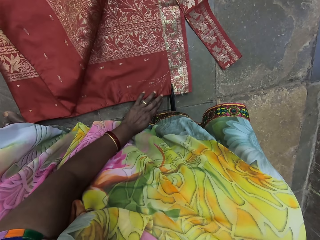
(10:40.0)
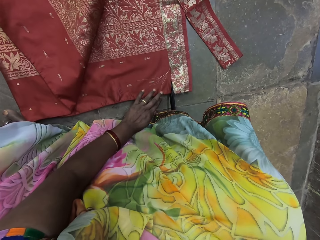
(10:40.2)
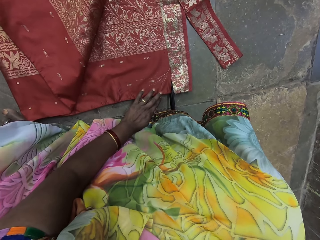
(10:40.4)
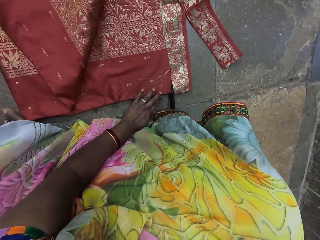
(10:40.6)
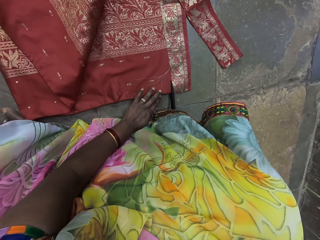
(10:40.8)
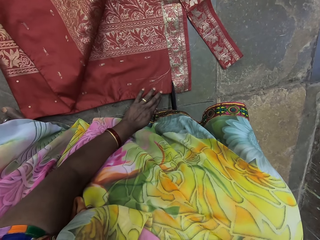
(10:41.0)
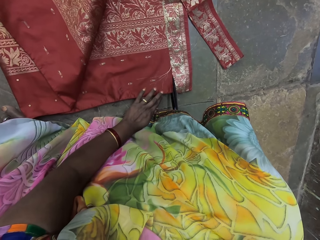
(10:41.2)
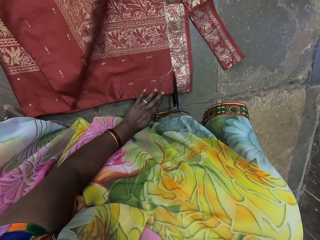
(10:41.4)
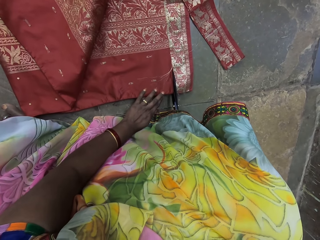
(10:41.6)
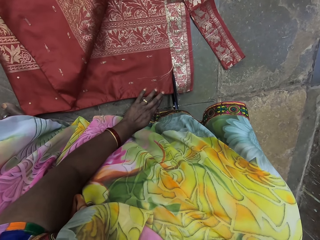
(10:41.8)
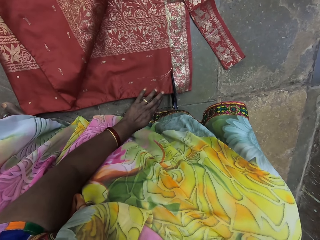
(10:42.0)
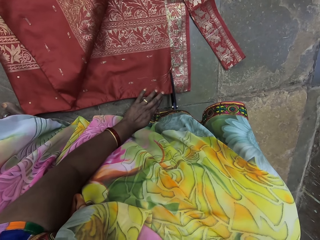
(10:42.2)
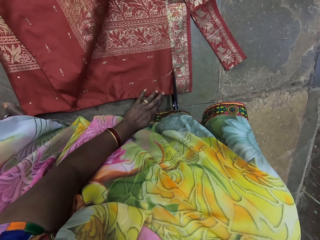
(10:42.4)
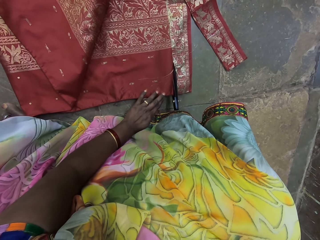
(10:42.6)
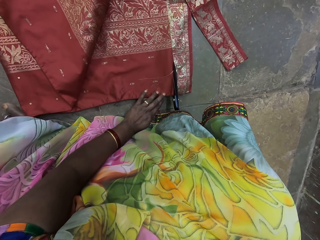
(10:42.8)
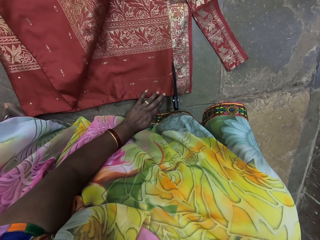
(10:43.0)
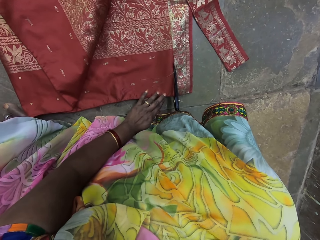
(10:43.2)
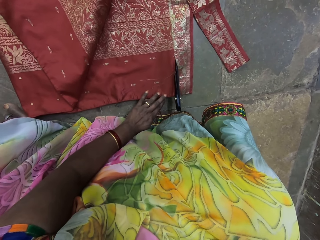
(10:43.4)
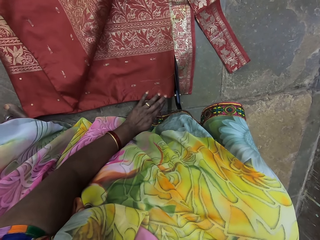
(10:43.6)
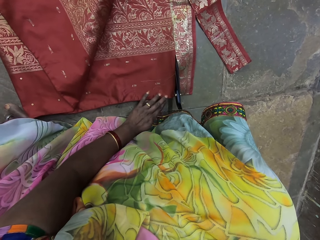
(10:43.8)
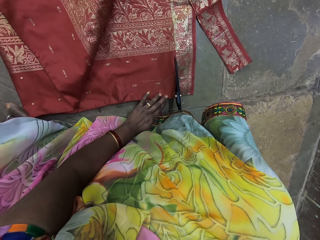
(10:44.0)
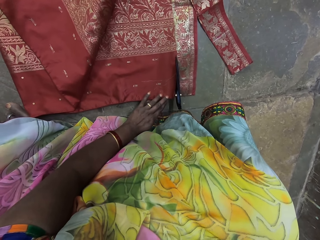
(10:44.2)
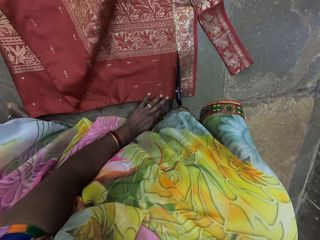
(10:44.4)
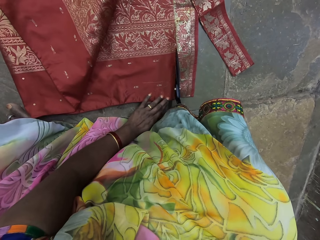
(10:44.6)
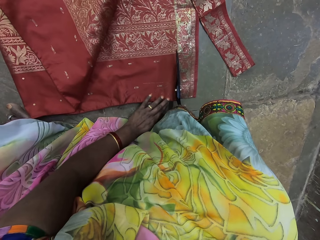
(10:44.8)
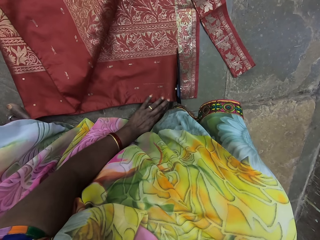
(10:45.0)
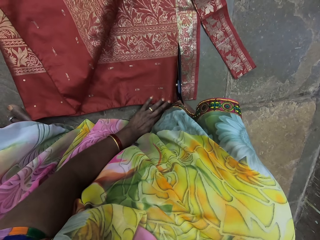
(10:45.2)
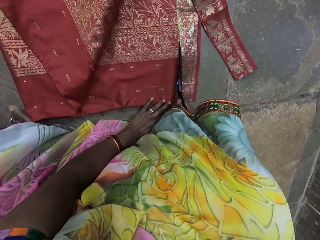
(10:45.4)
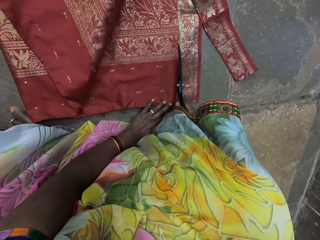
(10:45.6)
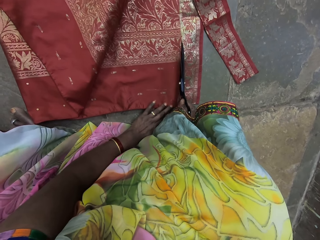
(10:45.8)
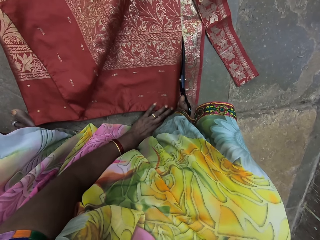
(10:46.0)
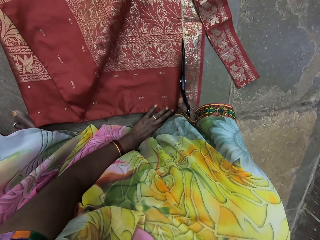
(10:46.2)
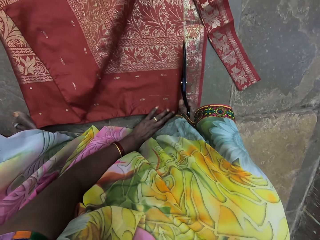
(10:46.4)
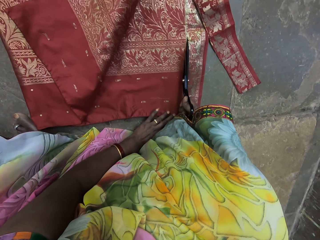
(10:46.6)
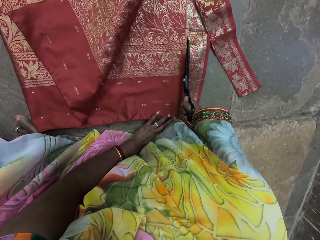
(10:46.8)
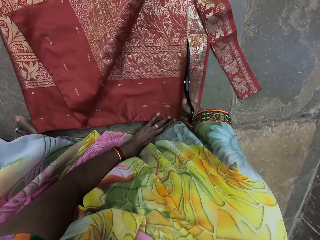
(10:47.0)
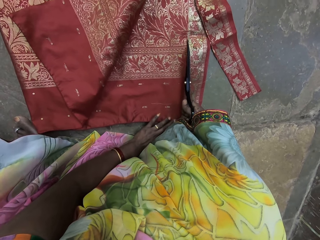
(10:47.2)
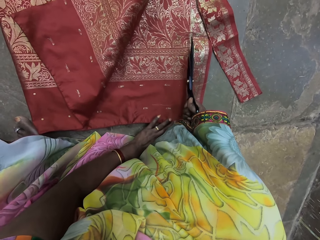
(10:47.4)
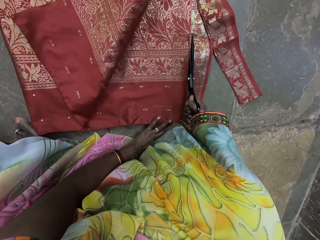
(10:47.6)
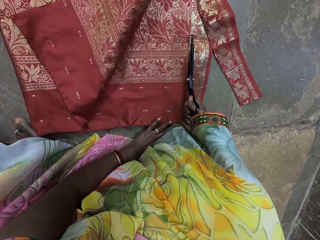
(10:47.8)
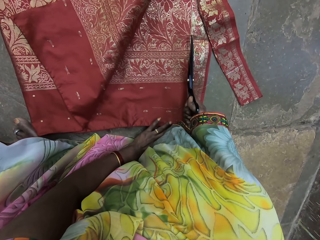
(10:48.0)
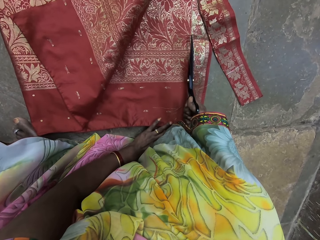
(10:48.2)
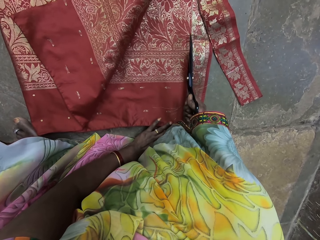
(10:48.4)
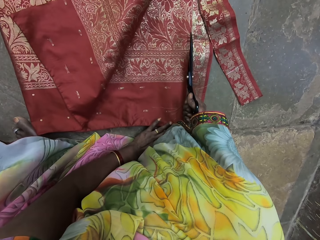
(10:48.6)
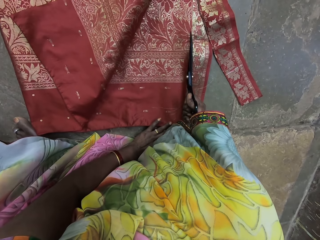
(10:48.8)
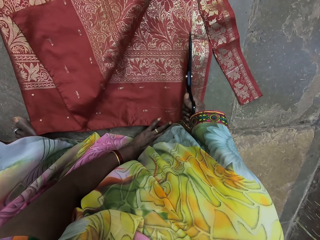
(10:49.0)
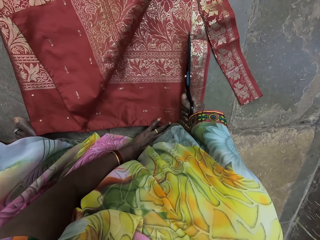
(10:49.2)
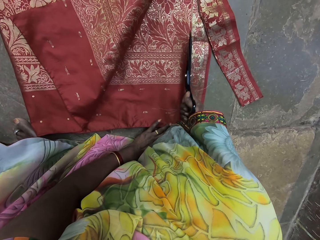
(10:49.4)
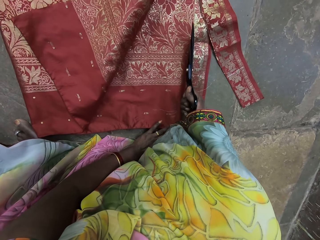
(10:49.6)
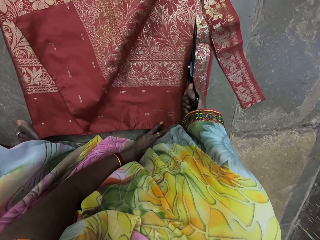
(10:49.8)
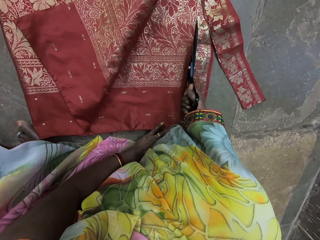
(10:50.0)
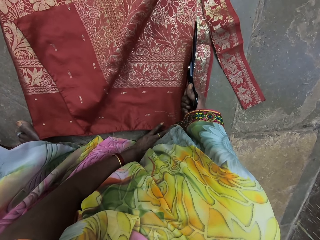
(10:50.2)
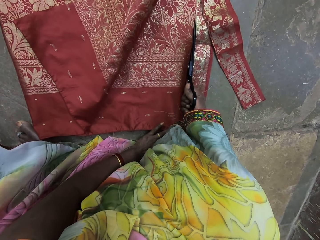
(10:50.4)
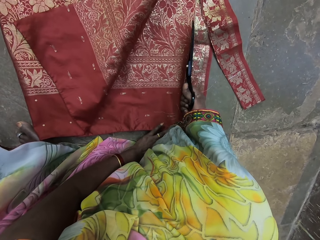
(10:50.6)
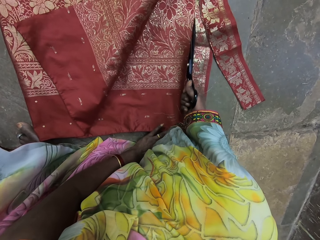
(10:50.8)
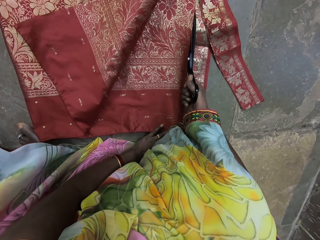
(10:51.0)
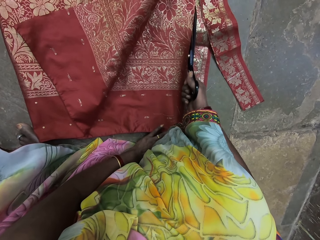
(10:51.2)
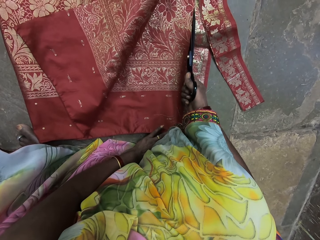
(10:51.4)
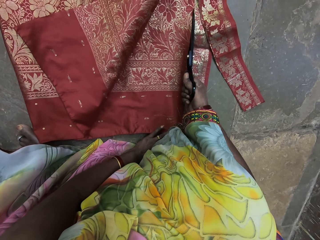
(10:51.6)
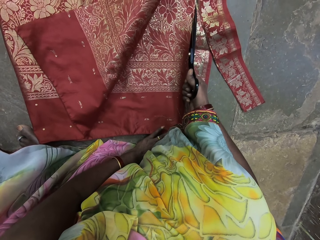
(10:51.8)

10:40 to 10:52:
The camera wearer cuts the cloth on the floor with the pair of scissors in her right hand.

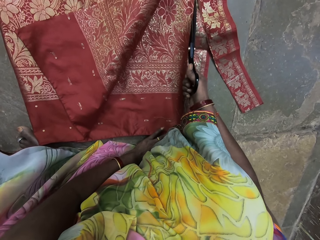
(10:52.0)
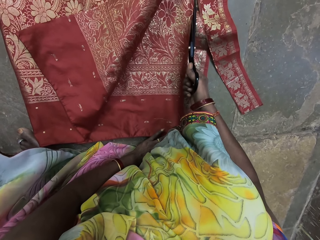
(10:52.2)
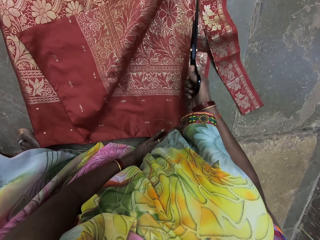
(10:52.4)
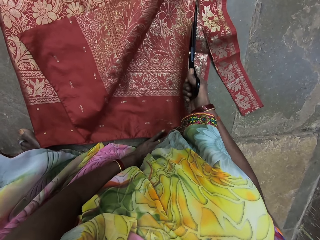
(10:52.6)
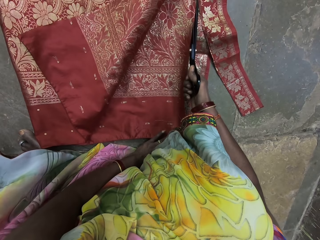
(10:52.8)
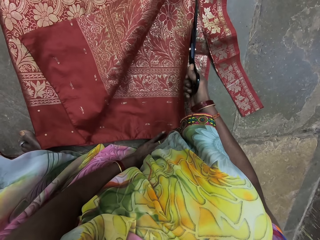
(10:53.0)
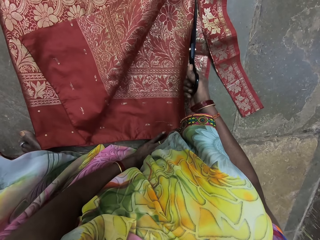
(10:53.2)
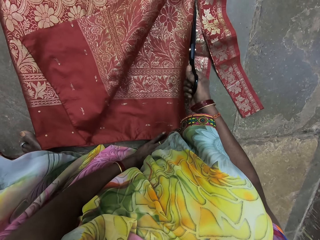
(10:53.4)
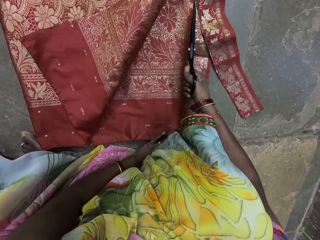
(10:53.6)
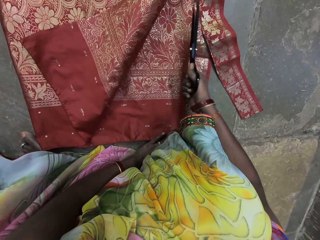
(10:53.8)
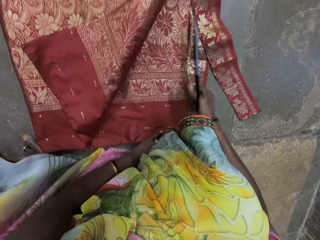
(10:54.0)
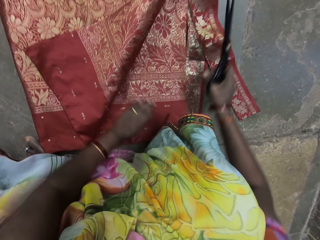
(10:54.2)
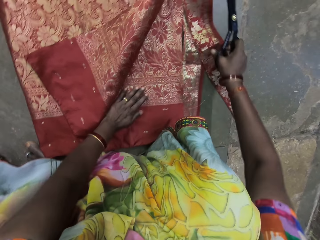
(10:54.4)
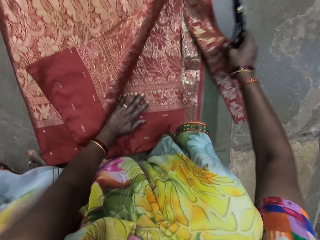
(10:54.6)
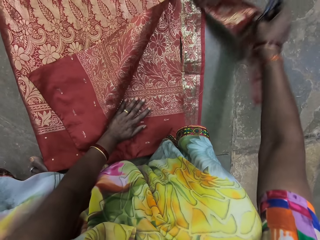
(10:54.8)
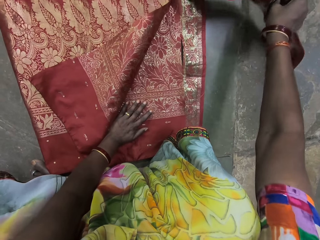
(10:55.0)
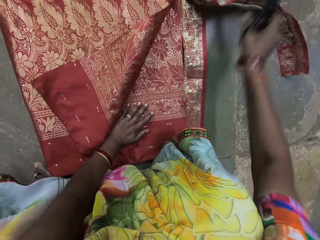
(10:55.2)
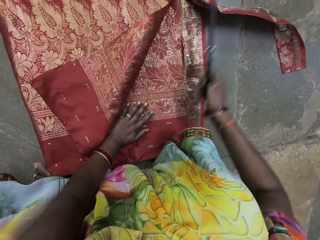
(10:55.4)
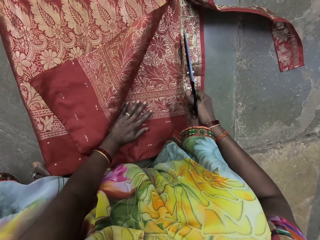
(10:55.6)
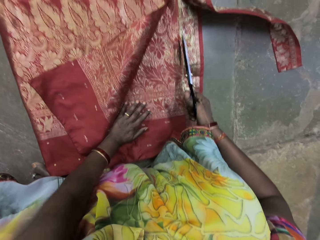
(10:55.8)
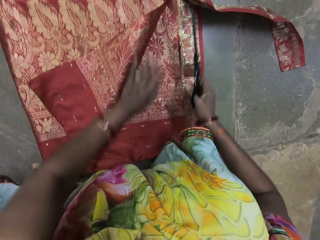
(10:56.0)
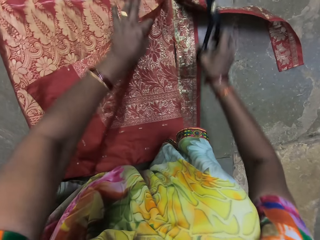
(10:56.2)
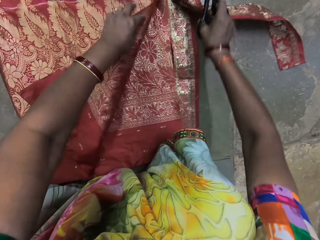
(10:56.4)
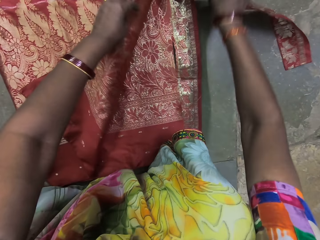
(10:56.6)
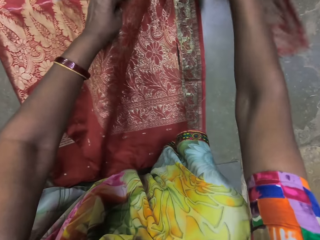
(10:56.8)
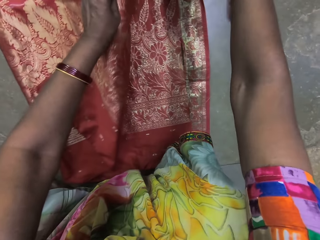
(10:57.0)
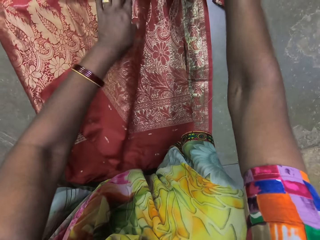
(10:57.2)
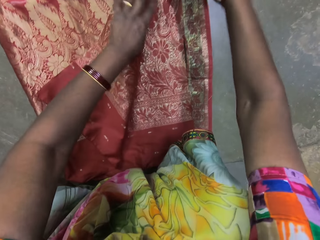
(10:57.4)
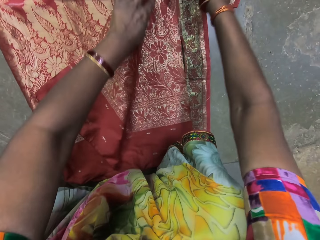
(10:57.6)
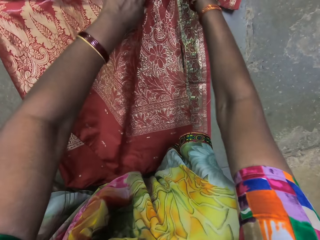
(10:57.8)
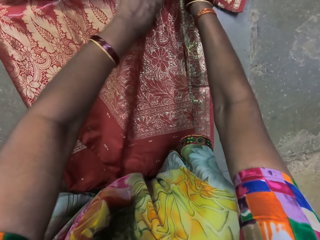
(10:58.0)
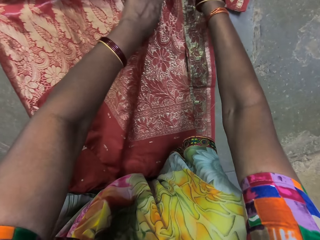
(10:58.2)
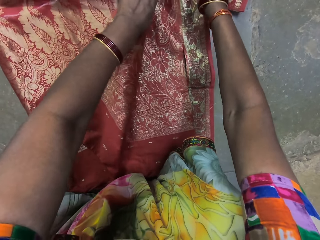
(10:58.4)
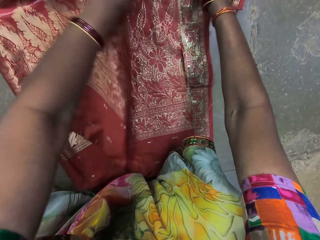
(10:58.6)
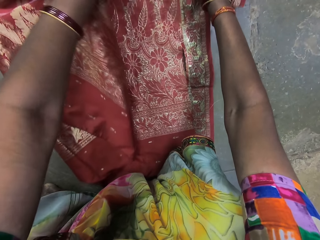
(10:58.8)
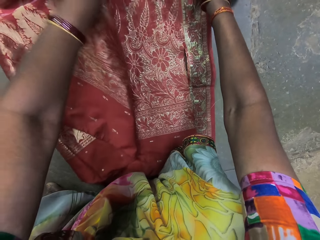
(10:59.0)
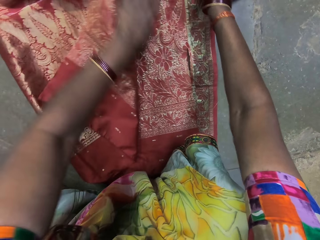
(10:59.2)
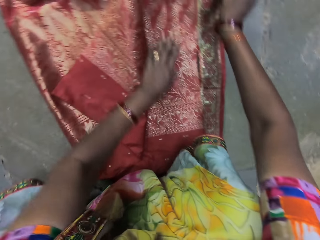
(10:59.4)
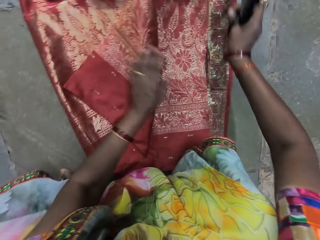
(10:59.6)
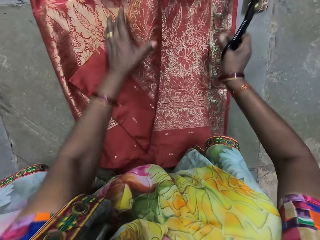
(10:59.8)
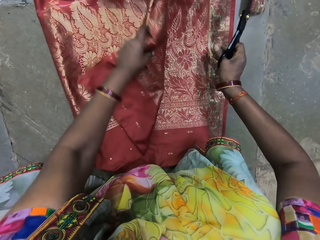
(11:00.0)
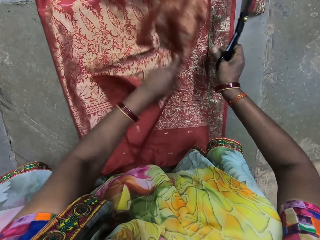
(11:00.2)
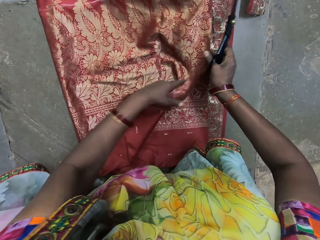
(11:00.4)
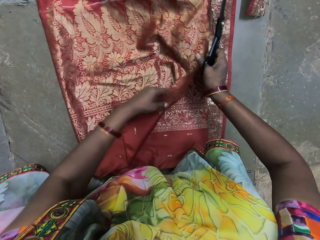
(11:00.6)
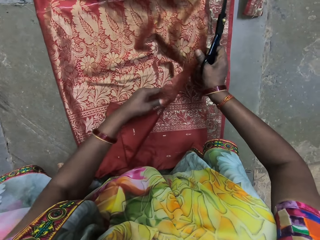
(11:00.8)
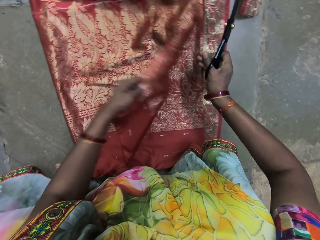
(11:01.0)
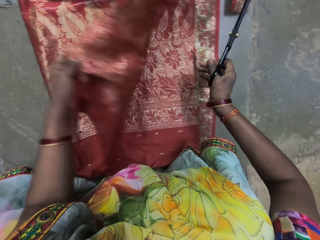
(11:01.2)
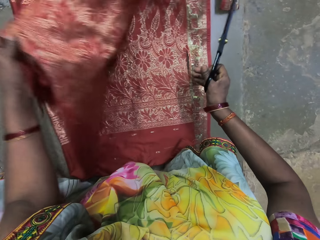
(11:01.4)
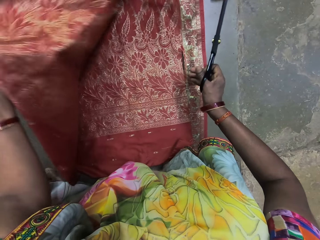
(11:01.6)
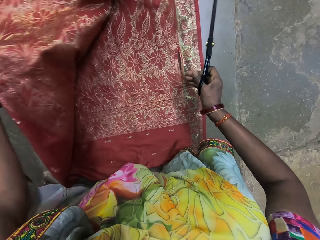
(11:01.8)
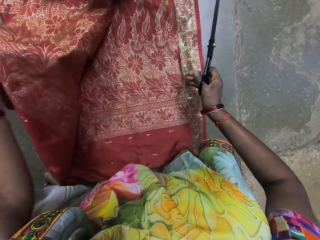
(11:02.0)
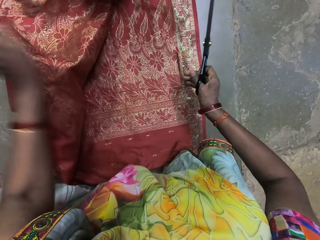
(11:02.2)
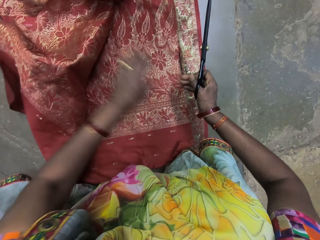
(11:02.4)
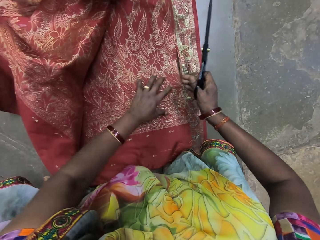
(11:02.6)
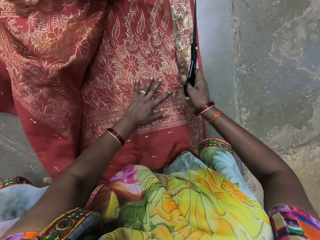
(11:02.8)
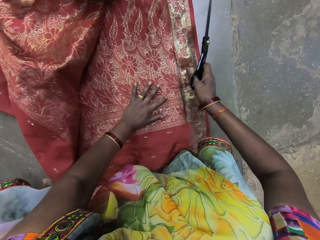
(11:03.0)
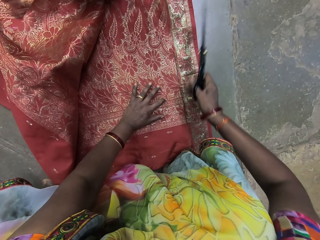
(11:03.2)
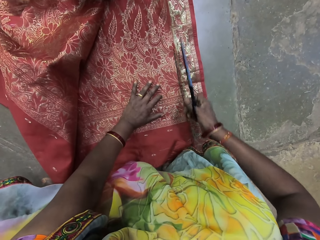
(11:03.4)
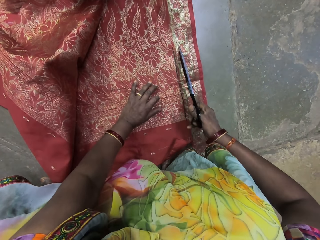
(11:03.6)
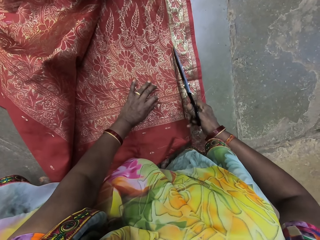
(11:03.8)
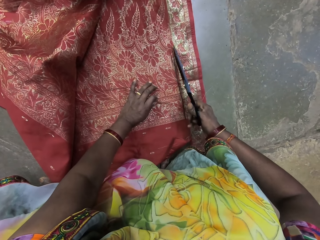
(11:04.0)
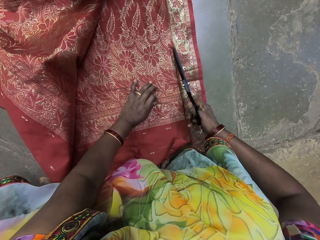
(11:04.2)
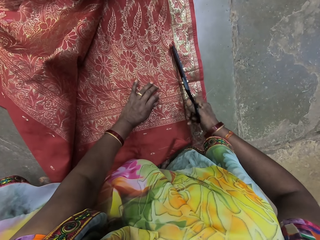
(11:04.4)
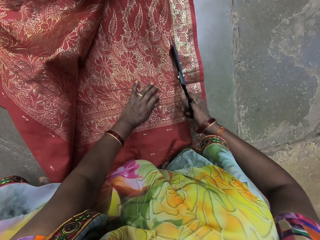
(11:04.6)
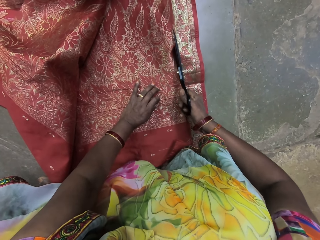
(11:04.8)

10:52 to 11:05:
The camera wearer moves the piece of cloth on the floor with her right hand. She nips the piece of cloth with her right hand. She adjusts the piece of cloth with her left hand. She nips the cloth with both hands. She moves the piece of cloth on the floor with her right hand. She turns the cloth with her left hand. She stares at the cloth. She places her left hand on the cloth on the floor.
